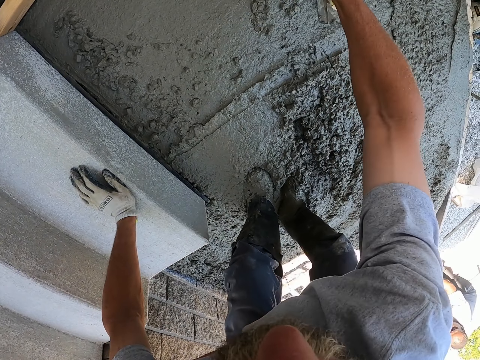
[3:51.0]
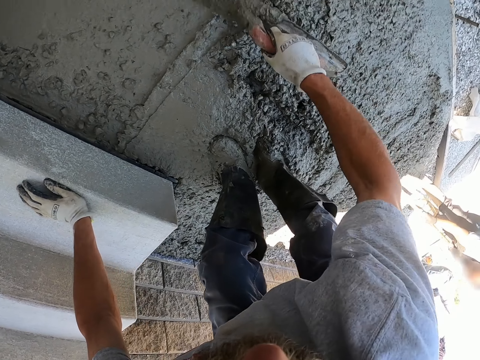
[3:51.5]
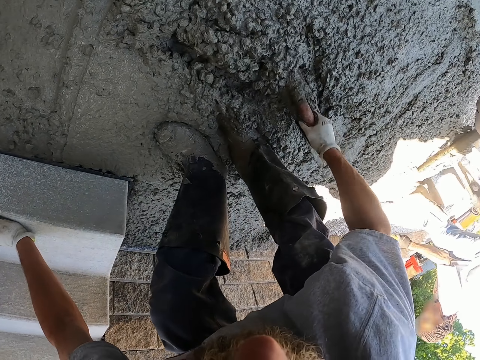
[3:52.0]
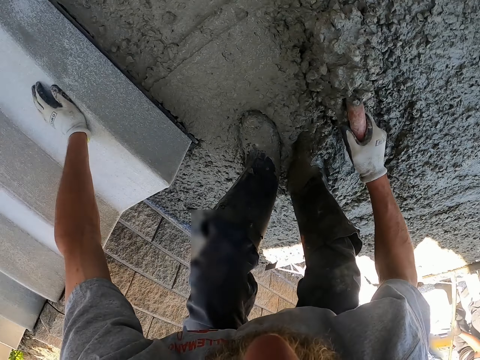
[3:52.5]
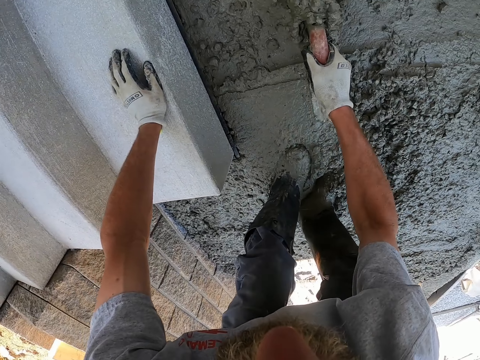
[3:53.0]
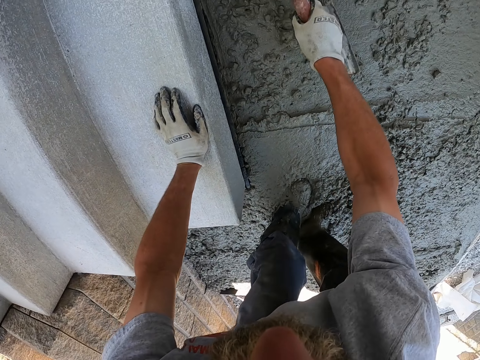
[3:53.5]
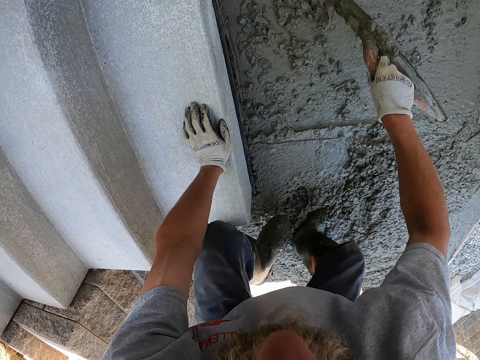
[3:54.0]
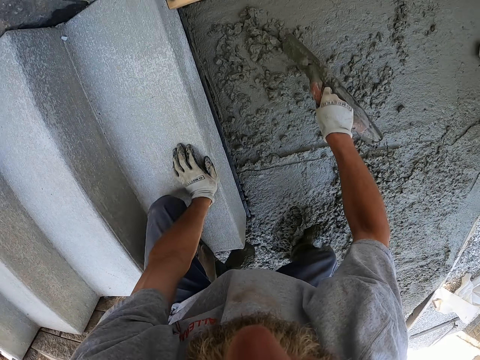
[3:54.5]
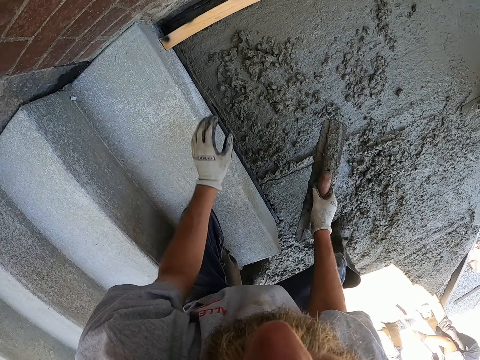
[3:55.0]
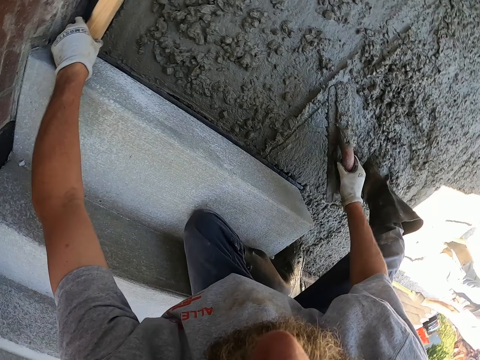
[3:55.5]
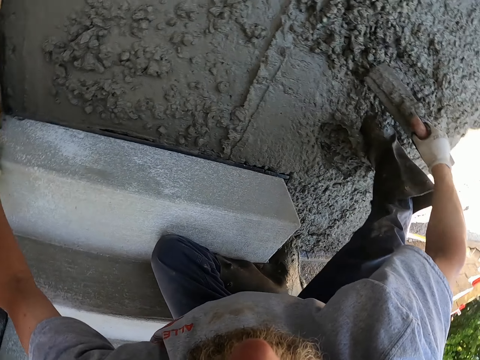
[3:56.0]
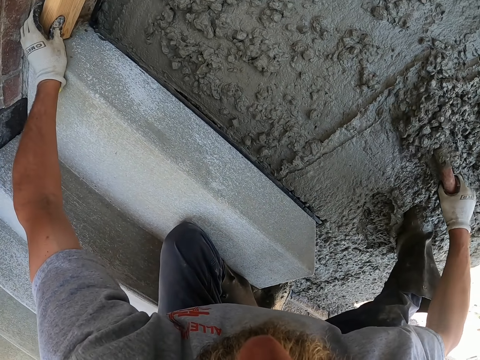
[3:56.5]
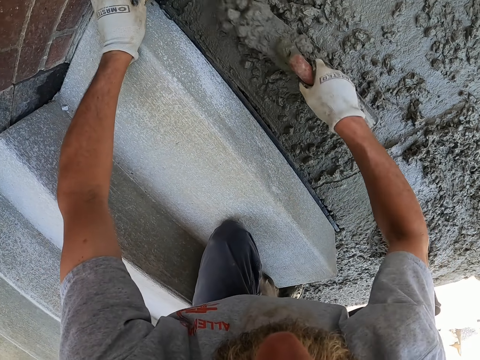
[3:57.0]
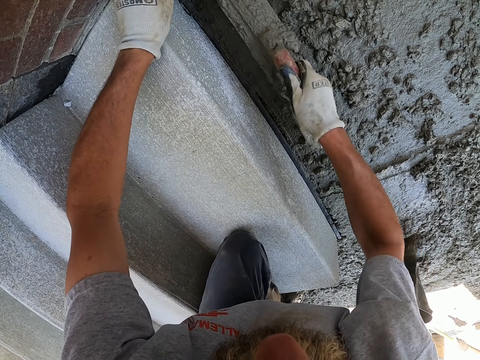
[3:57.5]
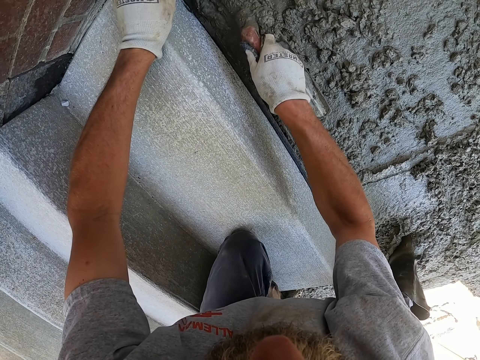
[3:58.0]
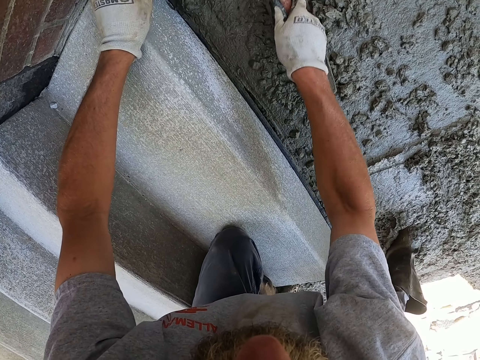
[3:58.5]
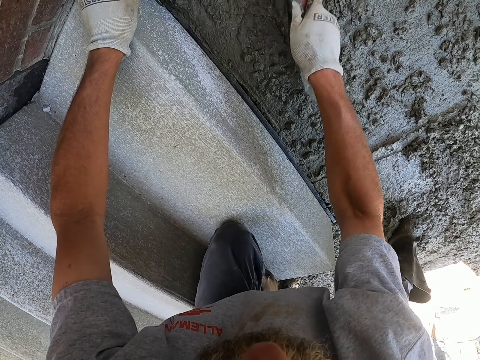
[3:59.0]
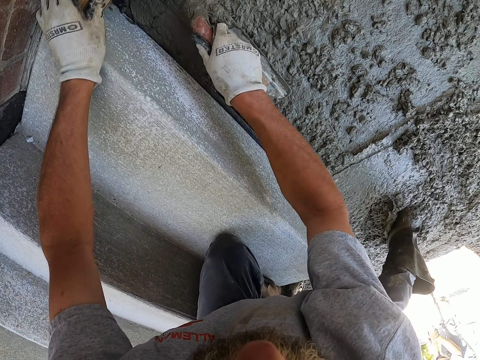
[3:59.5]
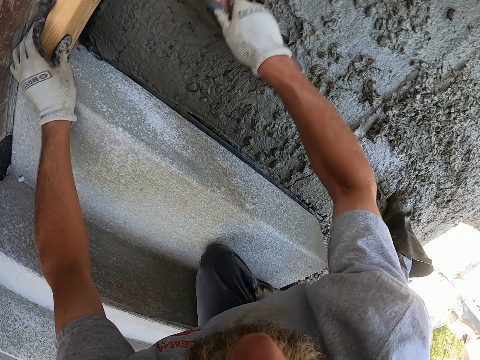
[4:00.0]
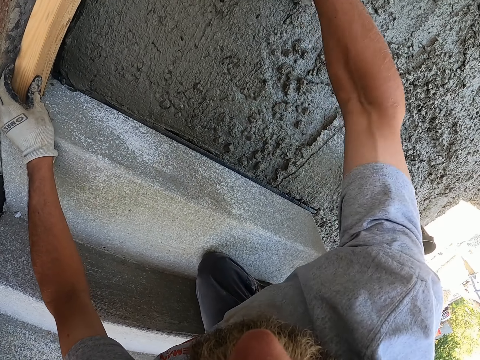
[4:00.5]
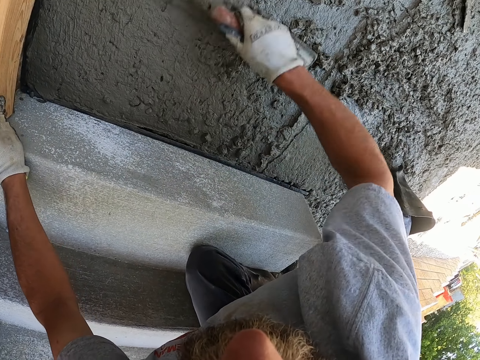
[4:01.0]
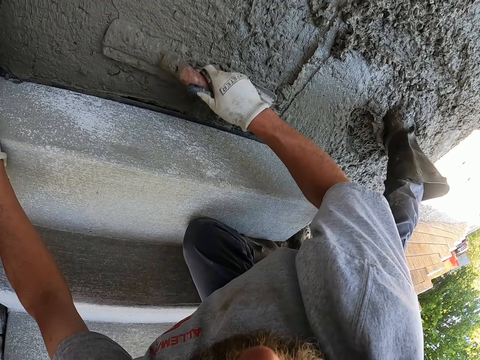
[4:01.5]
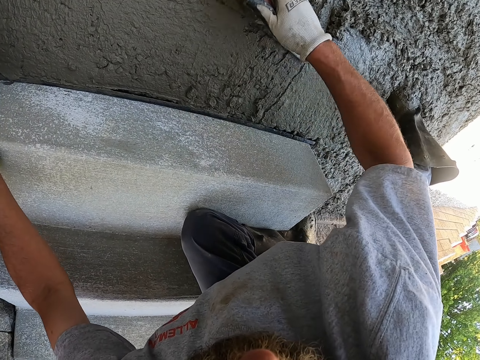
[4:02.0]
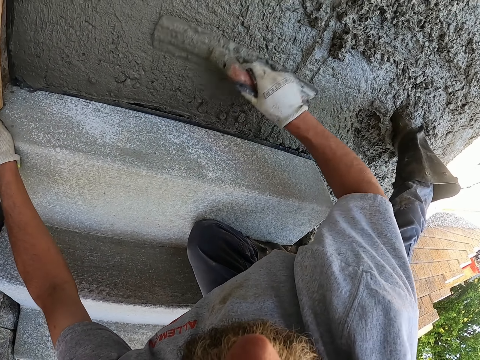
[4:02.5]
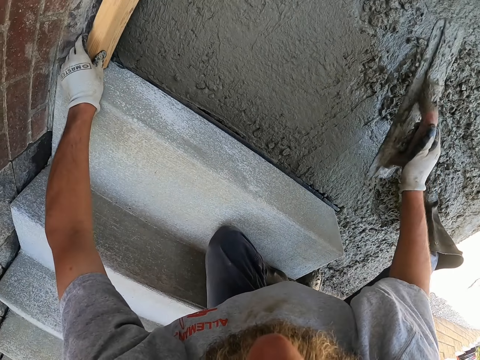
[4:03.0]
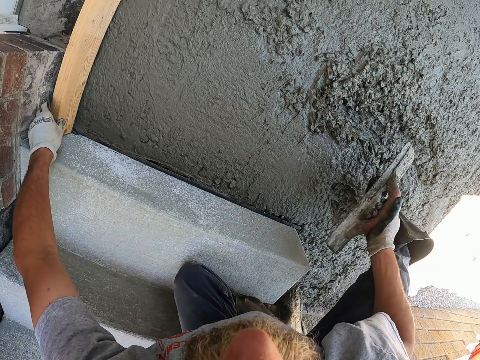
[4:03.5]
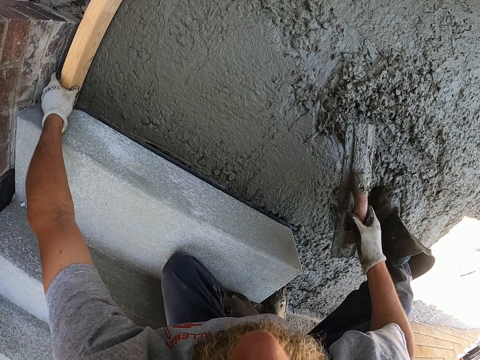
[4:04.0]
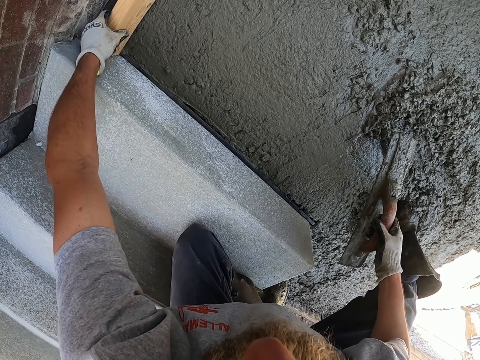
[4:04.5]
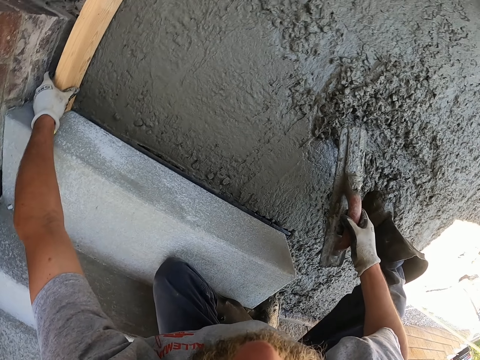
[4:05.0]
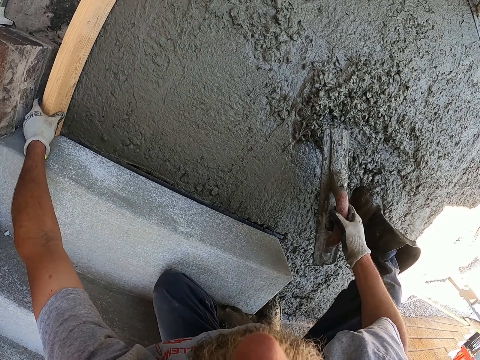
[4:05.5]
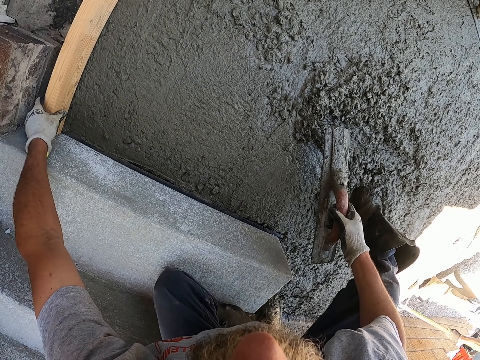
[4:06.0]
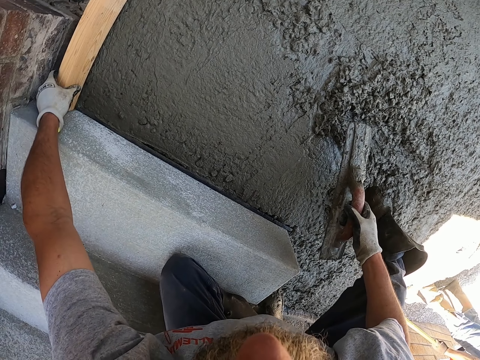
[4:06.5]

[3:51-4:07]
The camera wearer pours the concrete on the unlevelled concrete. They flatten the cement with a screed or trowel. They spread the cement with timber.

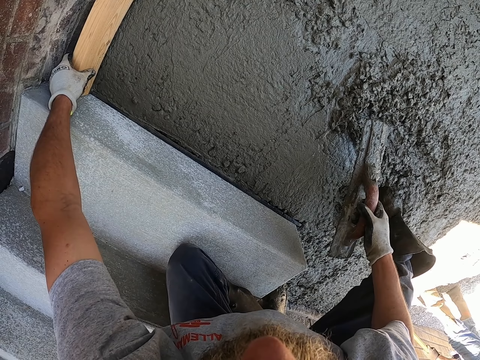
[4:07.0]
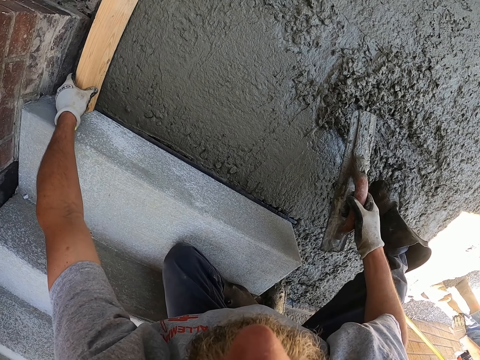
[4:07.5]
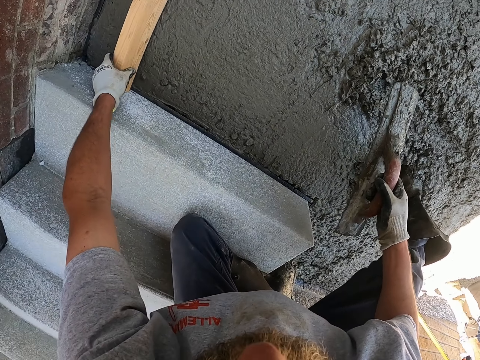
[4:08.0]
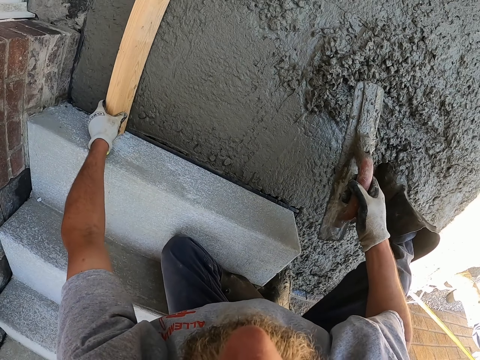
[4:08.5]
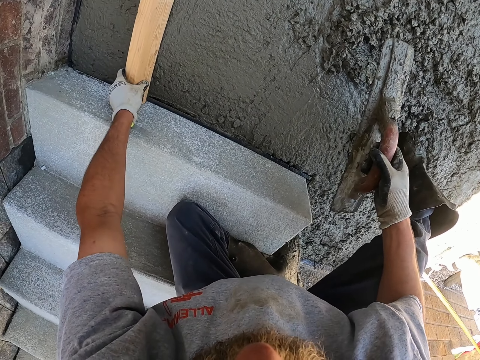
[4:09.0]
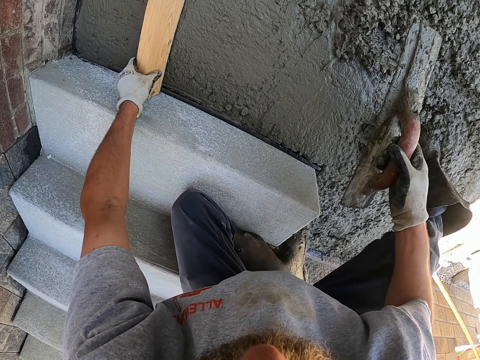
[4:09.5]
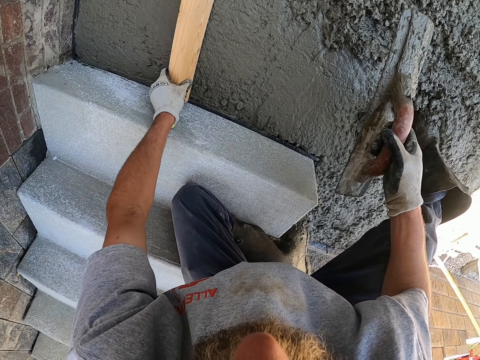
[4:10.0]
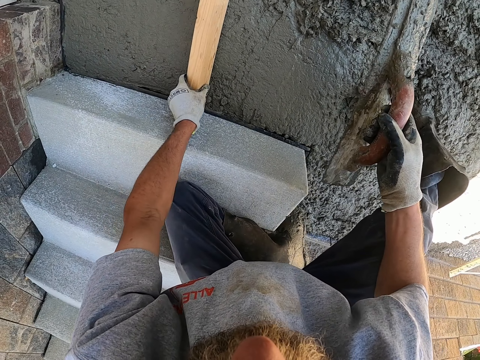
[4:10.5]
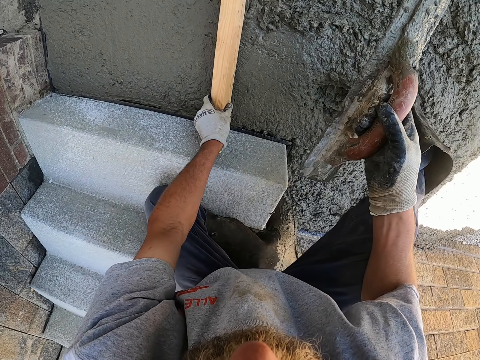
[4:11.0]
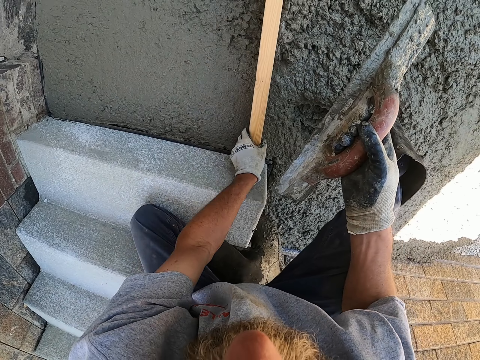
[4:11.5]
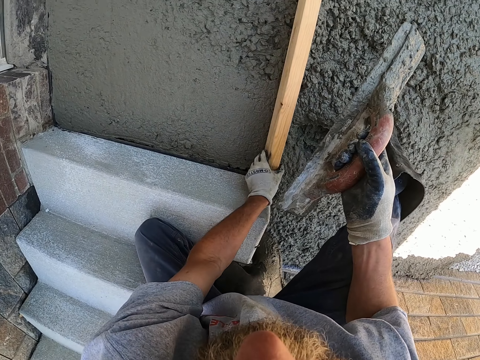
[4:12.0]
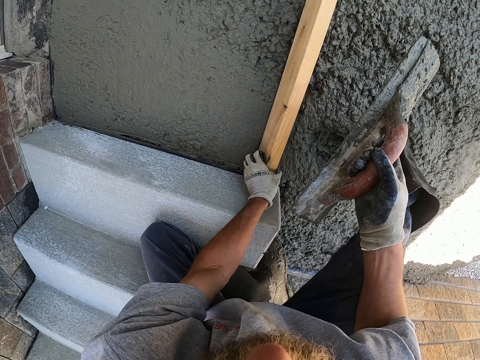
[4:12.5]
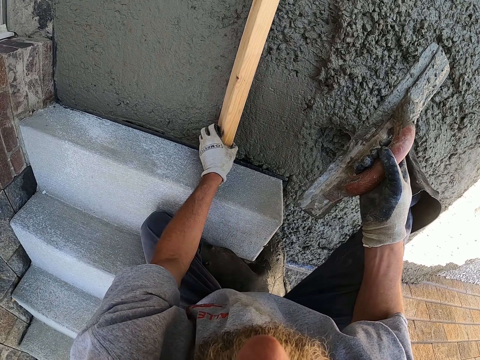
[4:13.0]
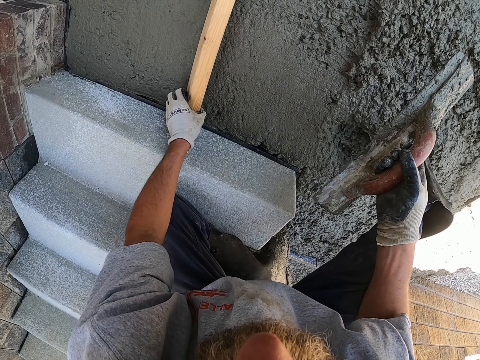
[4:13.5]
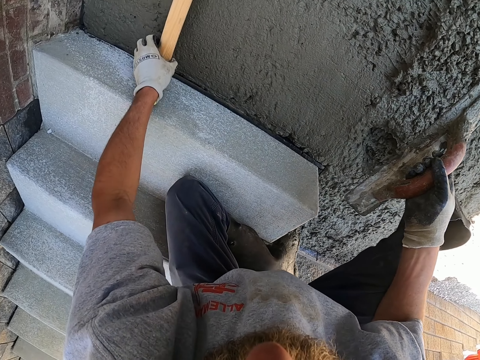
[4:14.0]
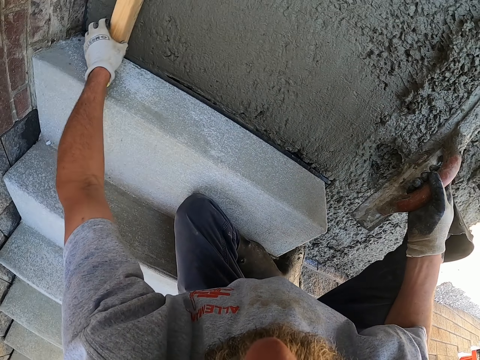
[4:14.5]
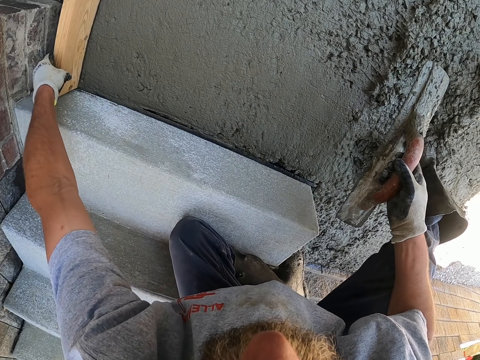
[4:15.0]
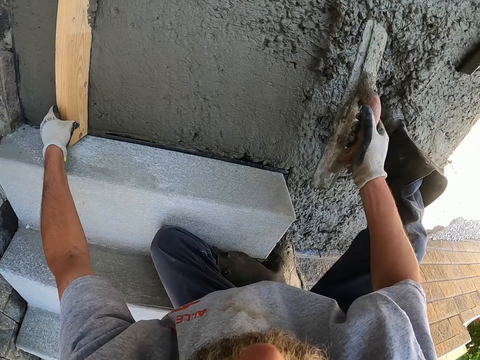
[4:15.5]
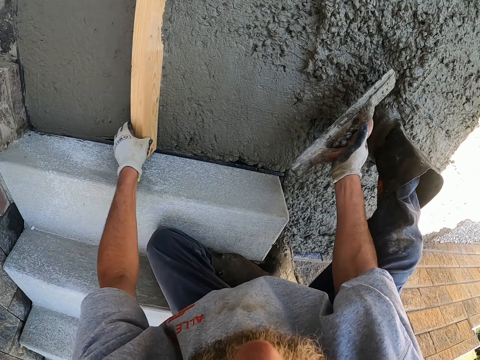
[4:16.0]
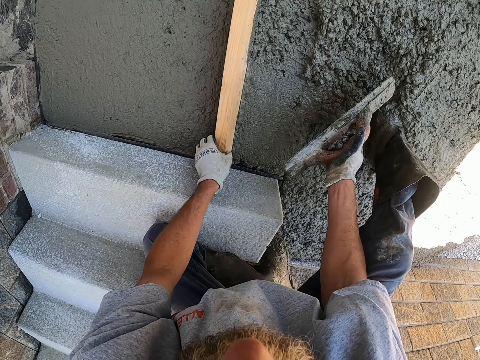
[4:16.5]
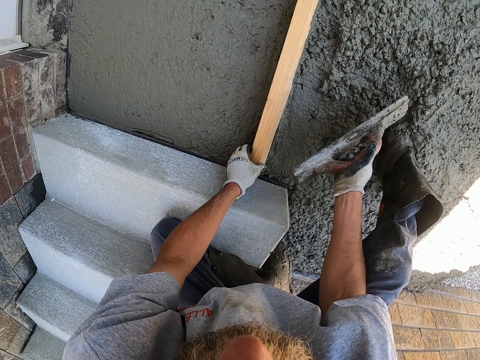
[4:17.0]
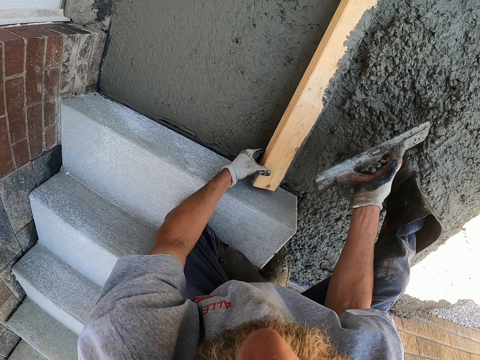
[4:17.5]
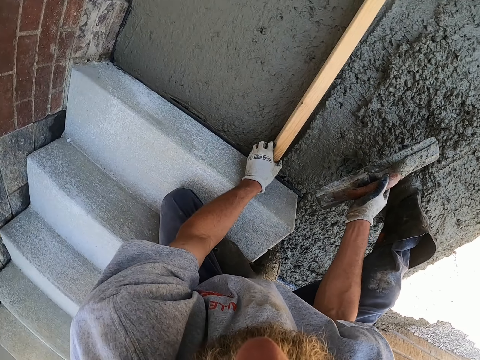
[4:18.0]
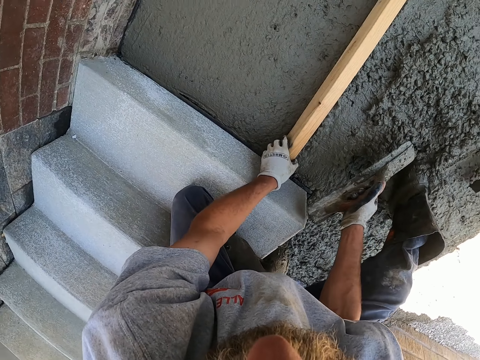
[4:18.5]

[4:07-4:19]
The camera wearer levels the wood.
